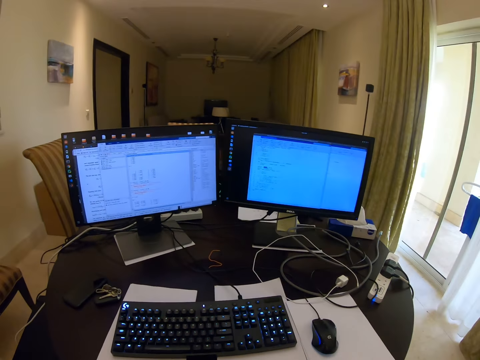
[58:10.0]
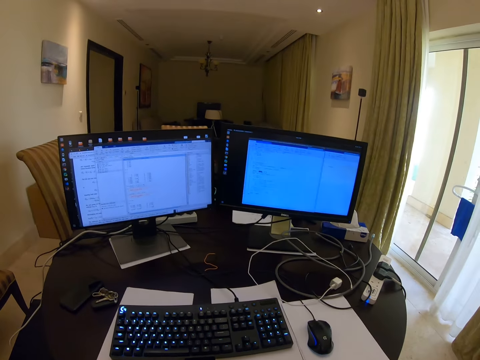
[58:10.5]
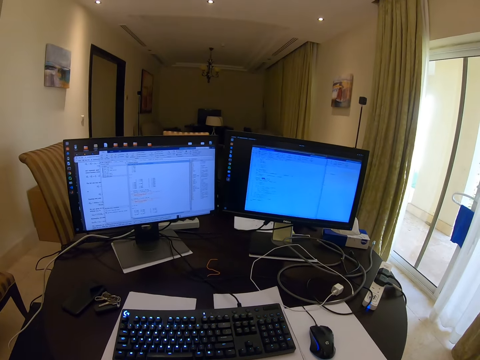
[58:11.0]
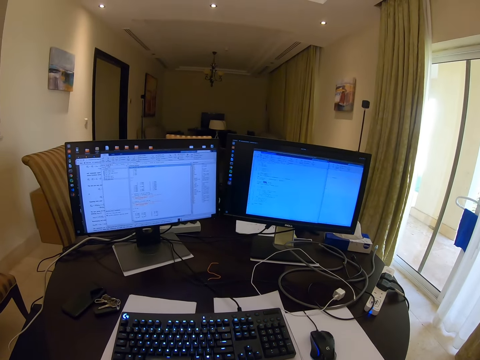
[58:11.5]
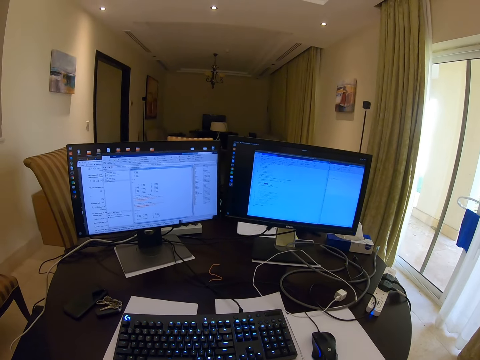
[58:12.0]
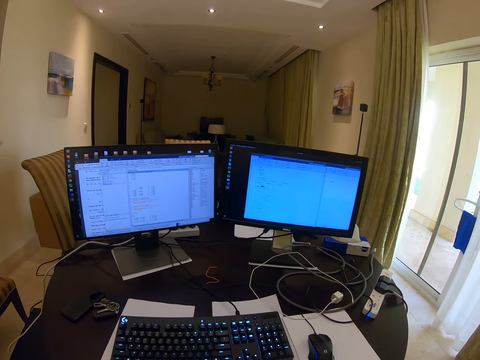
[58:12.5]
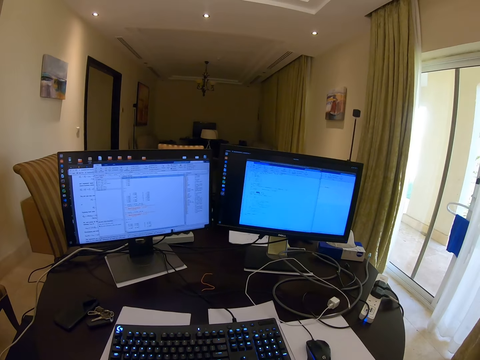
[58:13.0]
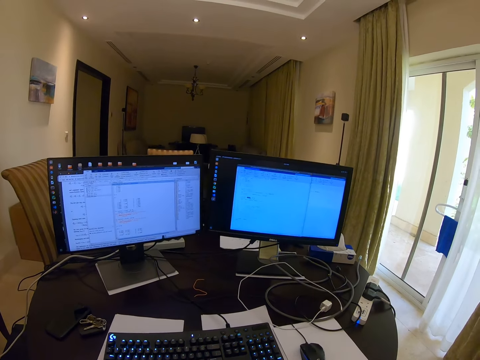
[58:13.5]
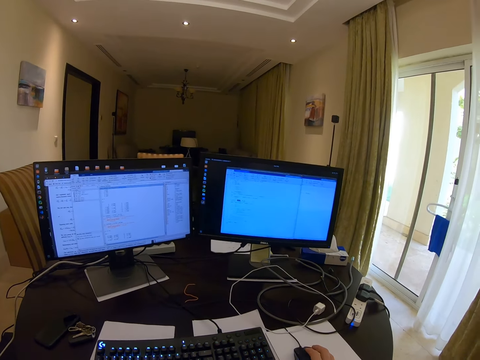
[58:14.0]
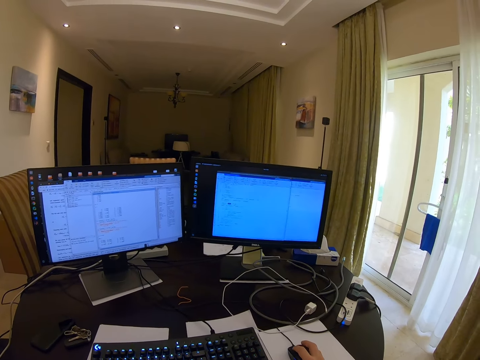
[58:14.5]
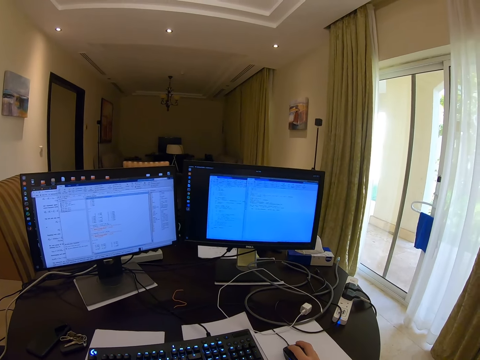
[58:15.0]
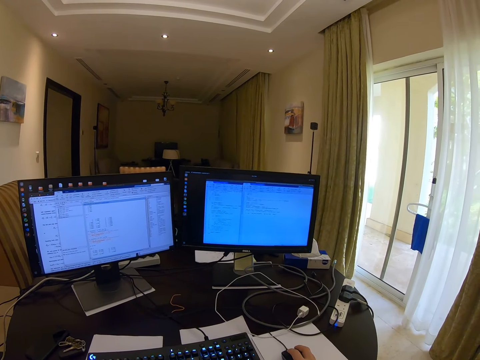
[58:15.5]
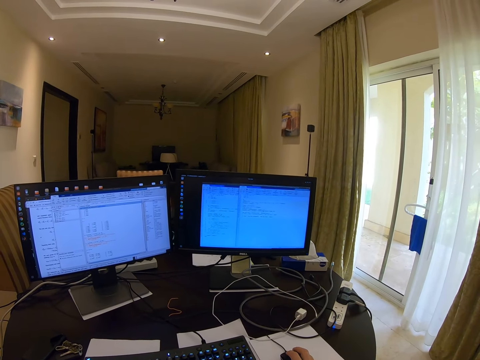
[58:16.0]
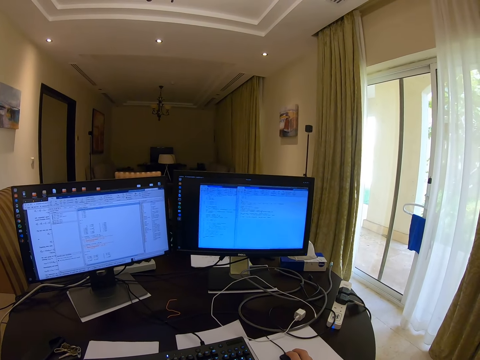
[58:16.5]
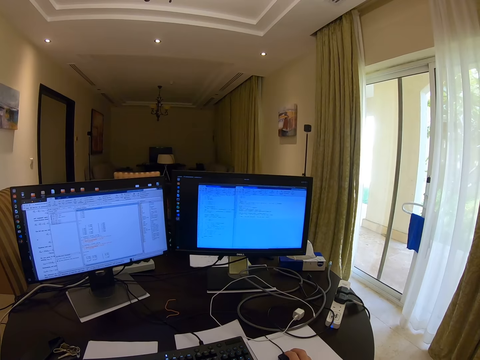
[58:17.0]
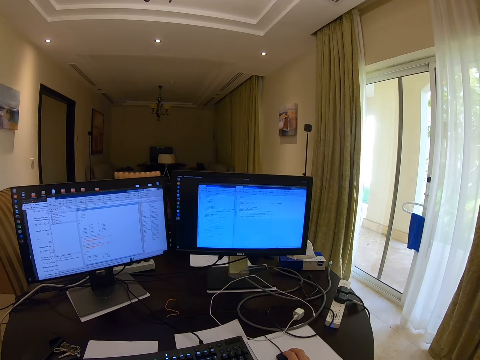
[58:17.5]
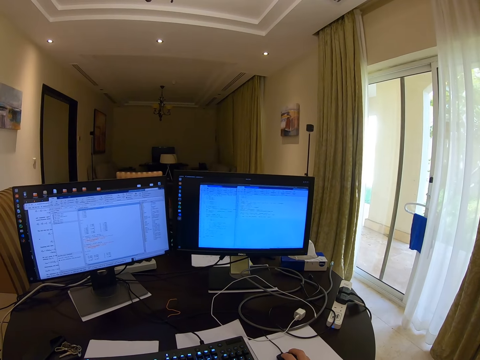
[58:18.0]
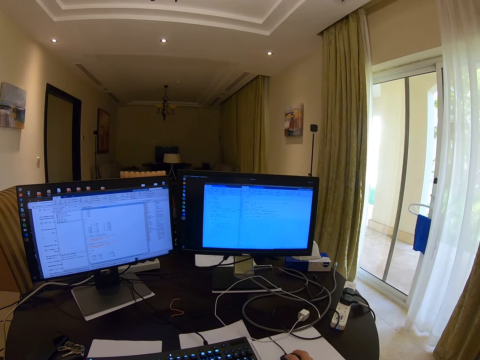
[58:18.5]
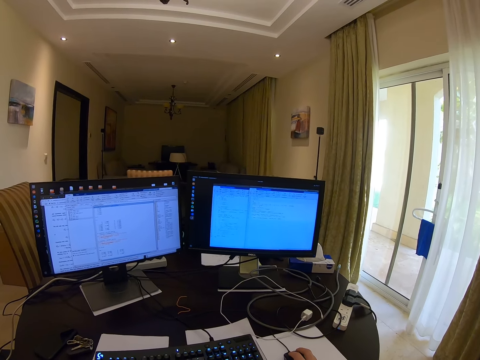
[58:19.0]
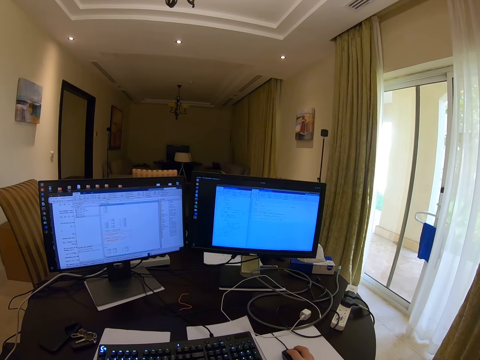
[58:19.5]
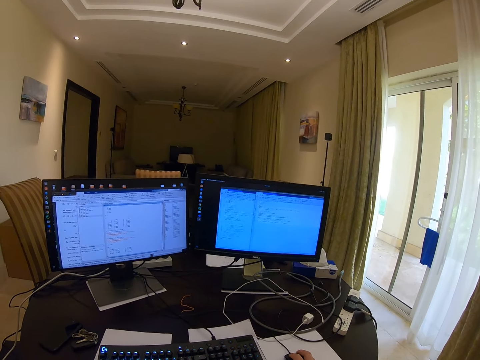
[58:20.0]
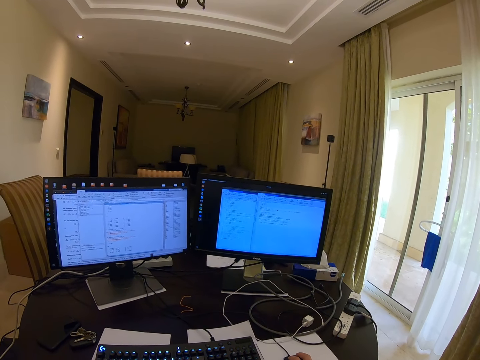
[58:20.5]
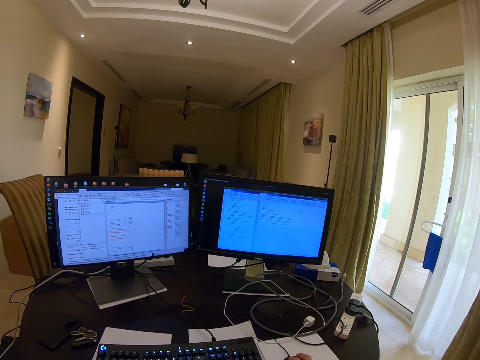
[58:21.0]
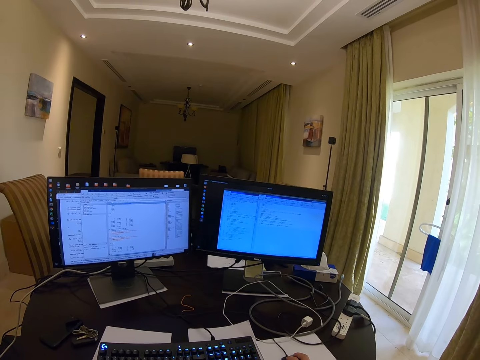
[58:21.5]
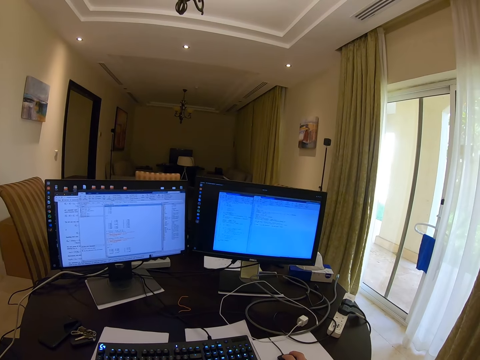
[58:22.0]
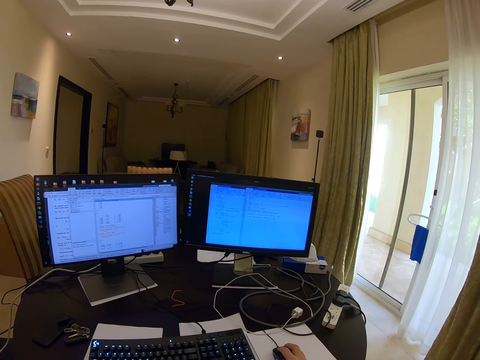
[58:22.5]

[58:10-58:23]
The camera wearer holds the mouse. They operate the mouse.

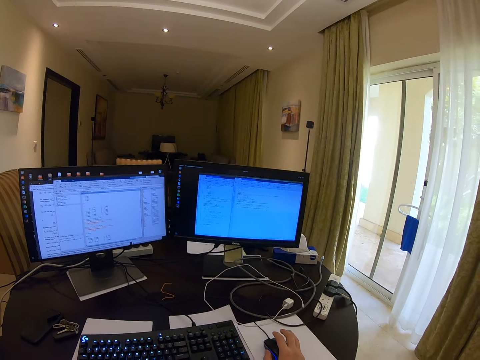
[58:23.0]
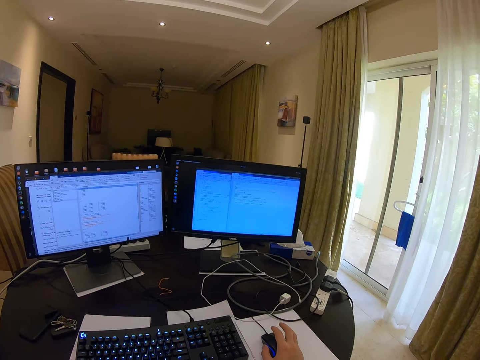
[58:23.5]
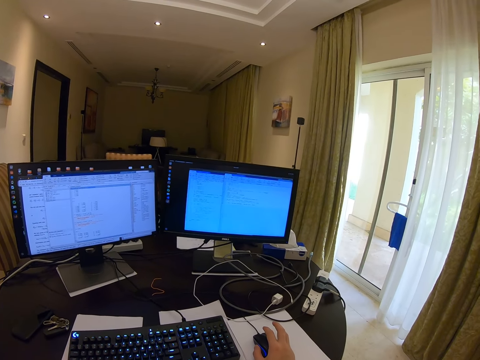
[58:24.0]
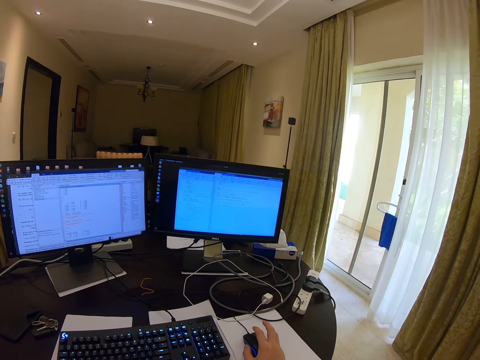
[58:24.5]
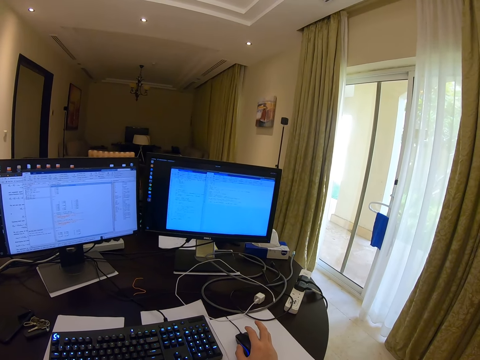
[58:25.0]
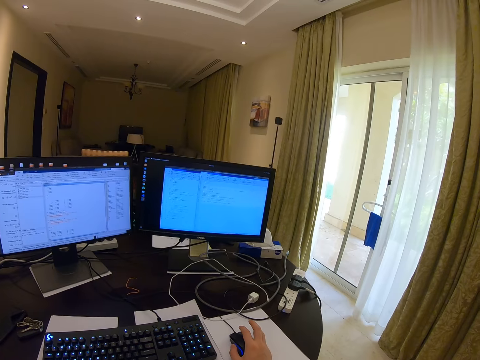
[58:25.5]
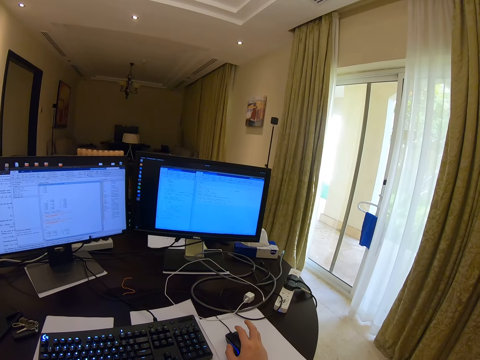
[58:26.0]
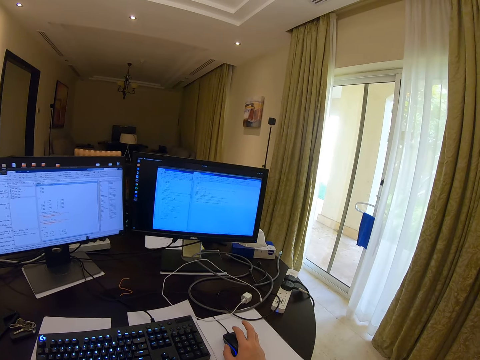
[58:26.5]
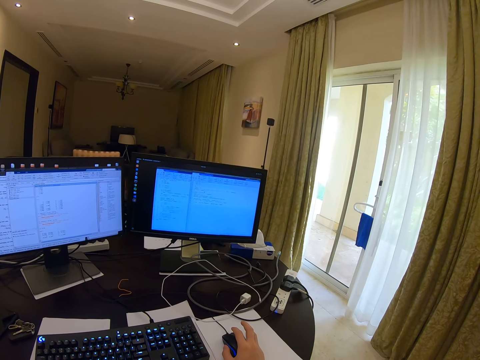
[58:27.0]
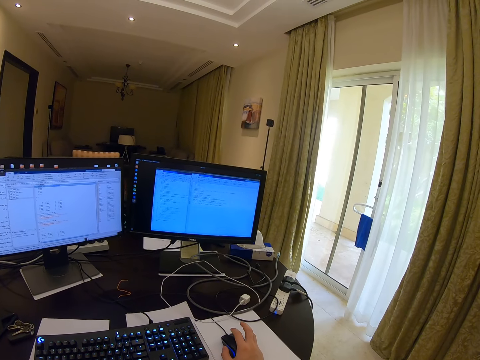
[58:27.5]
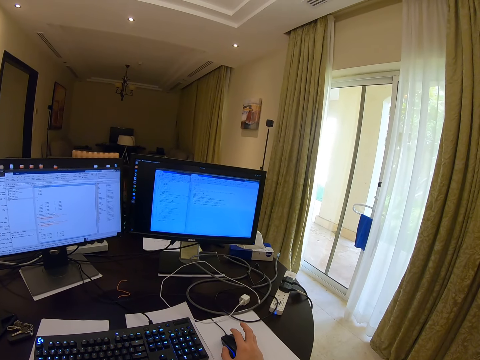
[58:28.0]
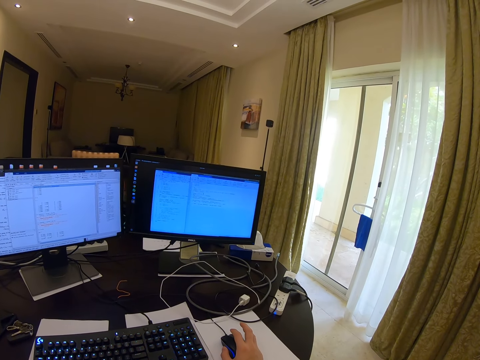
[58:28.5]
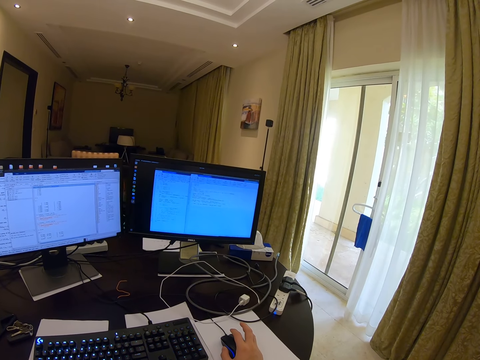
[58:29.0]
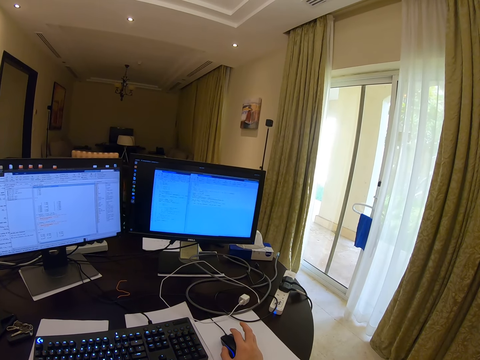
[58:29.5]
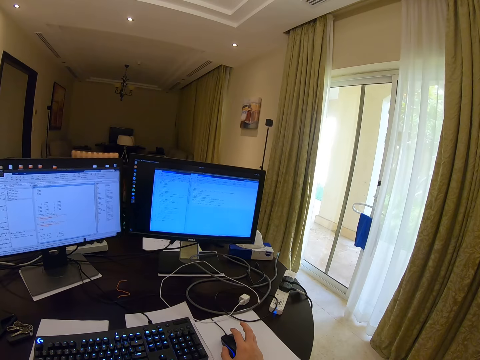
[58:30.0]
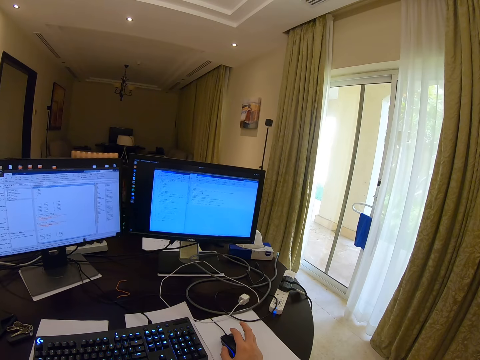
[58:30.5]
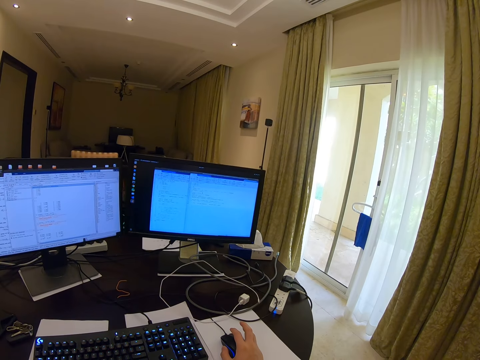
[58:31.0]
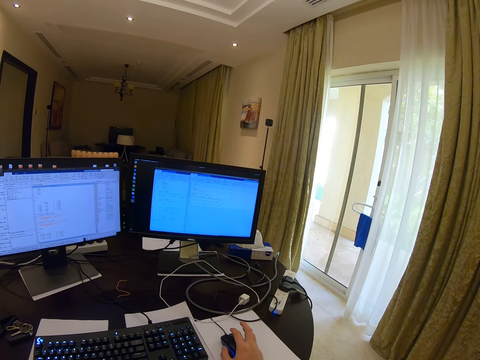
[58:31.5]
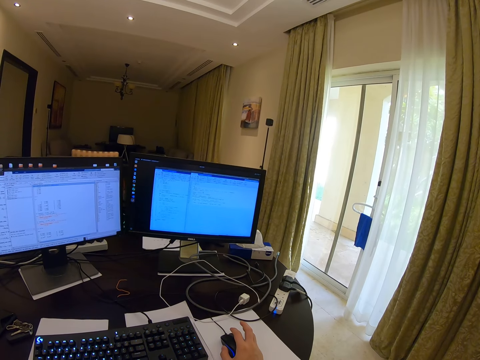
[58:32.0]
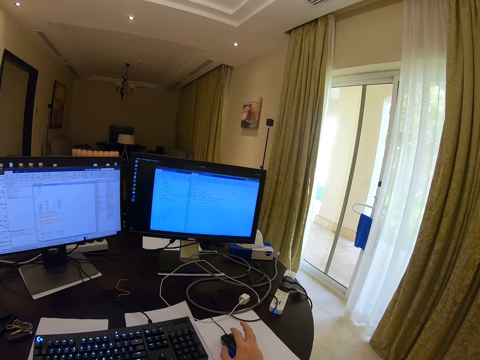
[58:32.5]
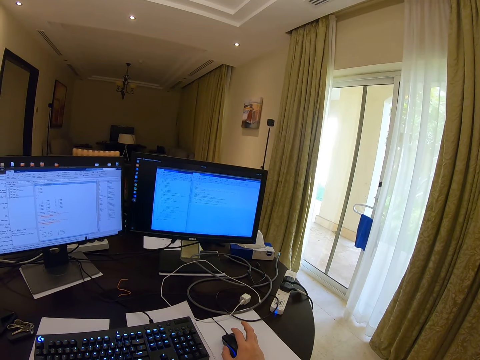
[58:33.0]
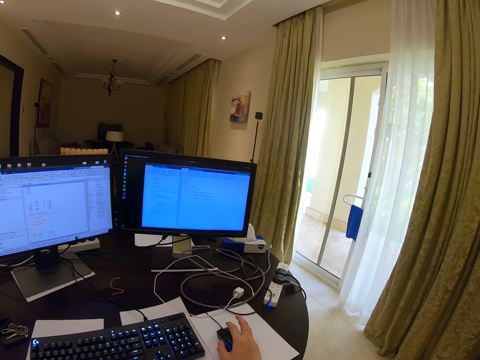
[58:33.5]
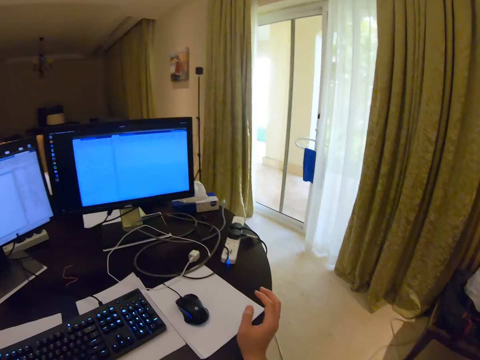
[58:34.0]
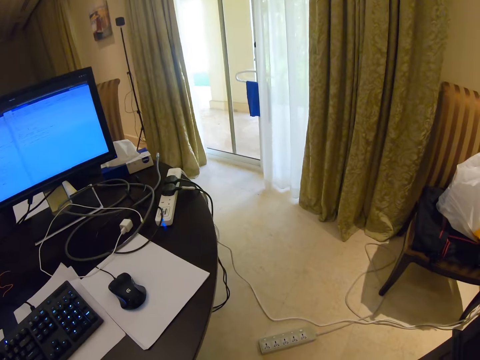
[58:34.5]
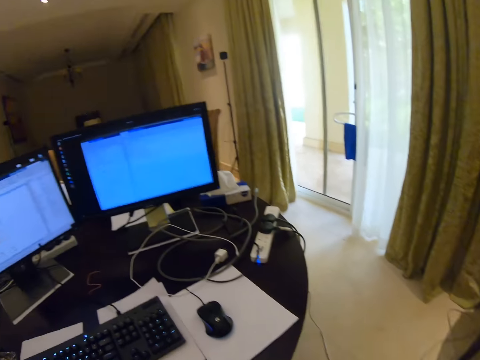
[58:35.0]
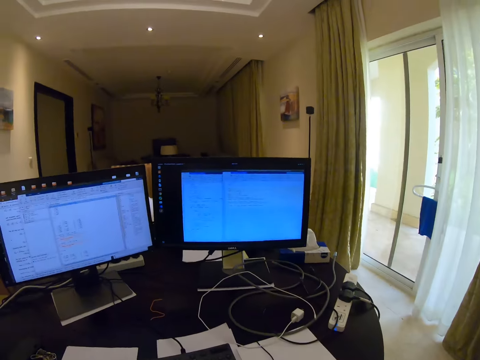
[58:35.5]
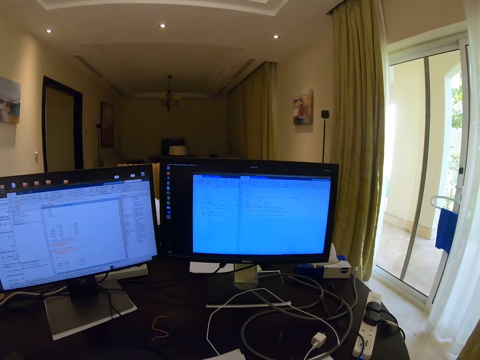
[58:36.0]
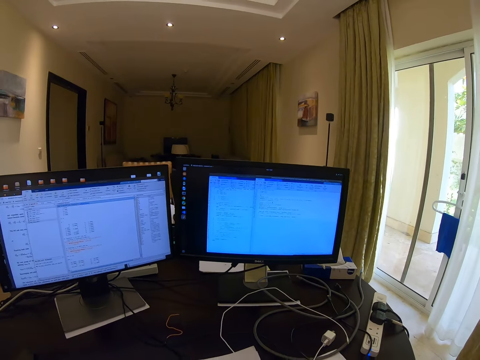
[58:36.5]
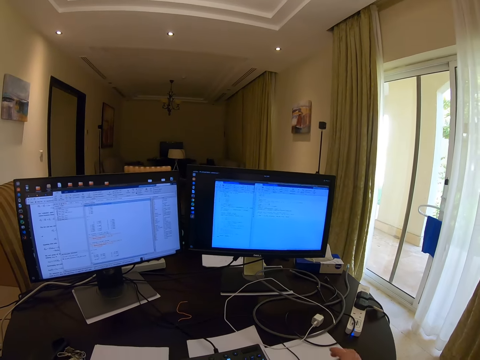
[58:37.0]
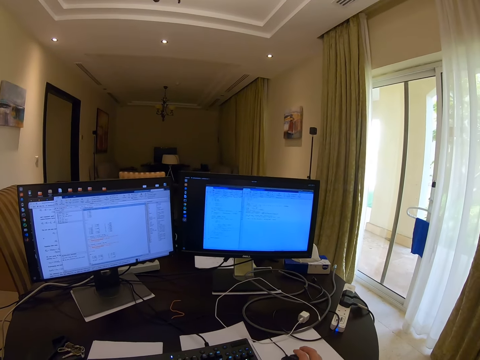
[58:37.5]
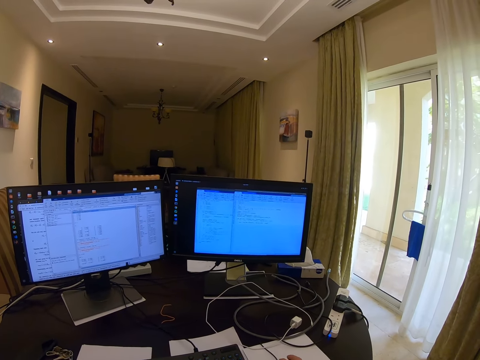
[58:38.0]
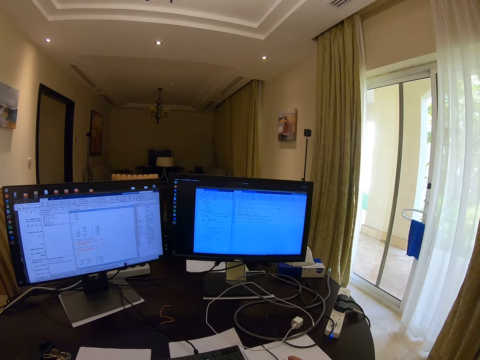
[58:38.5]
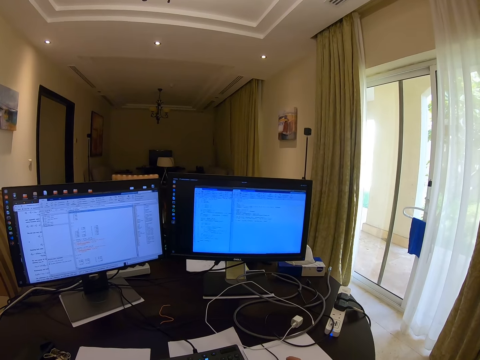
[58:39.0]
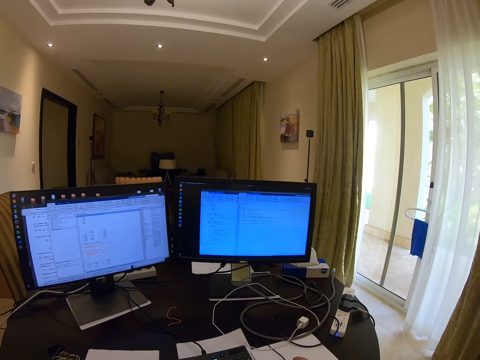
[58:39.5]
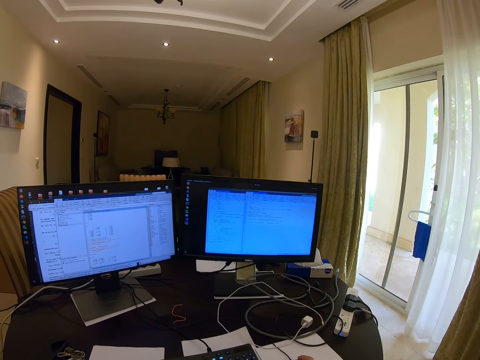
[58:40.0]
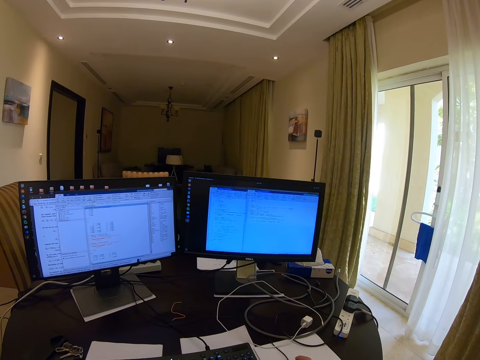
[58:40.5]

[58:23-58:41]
The camera wearer scrolls the mouse. They move the right hand. They look under the desk. They release the mouse. They look at the desktop. They hold the mouse.
